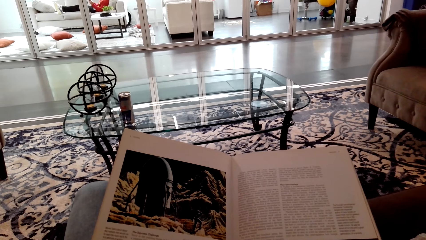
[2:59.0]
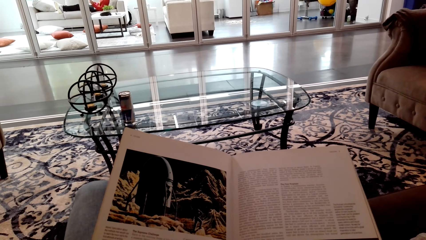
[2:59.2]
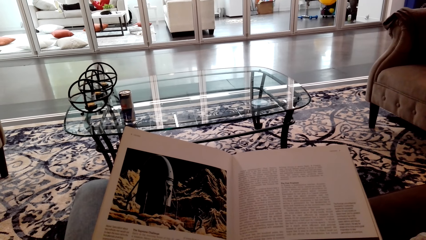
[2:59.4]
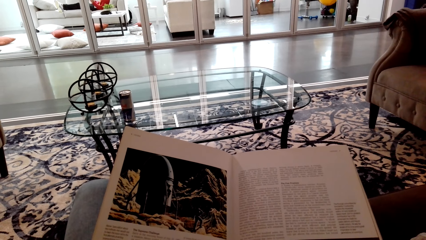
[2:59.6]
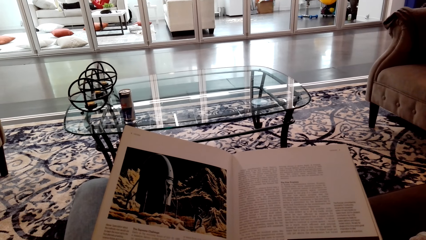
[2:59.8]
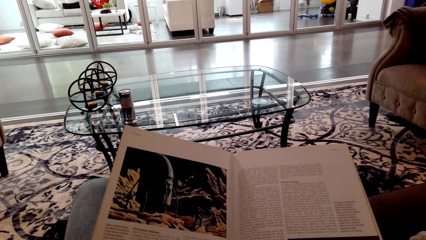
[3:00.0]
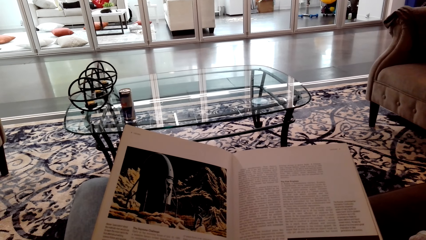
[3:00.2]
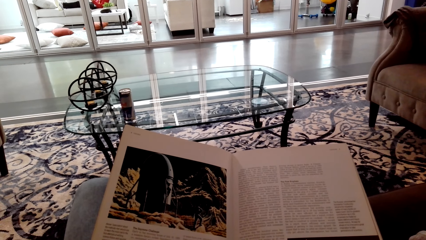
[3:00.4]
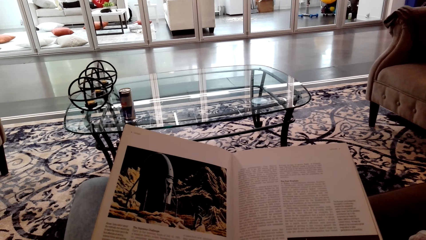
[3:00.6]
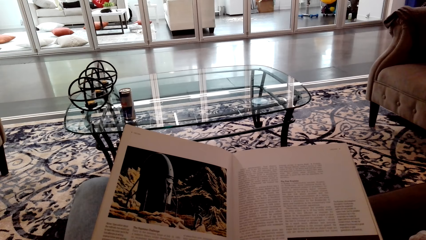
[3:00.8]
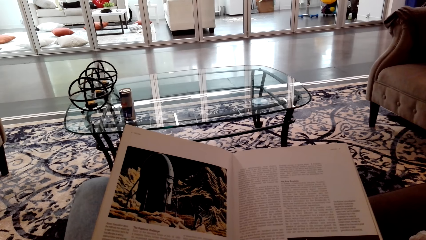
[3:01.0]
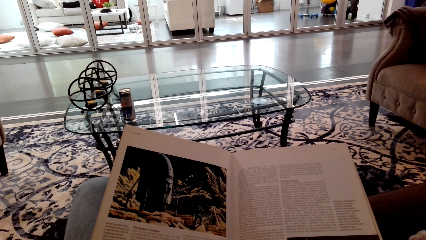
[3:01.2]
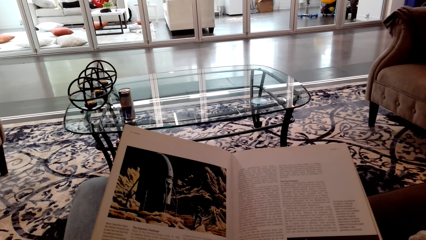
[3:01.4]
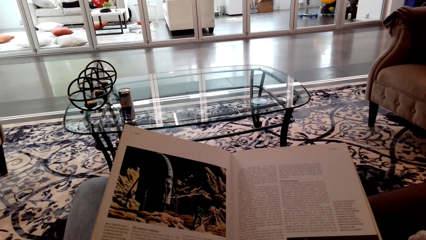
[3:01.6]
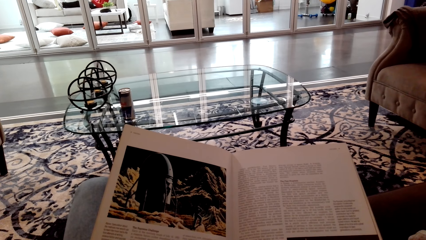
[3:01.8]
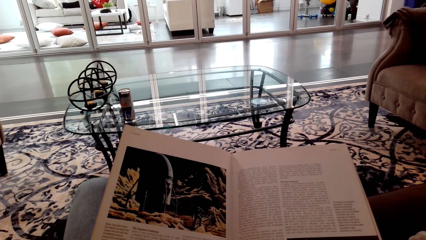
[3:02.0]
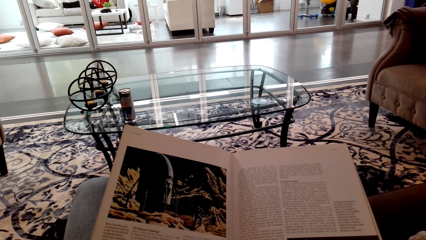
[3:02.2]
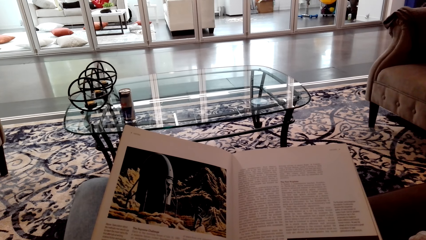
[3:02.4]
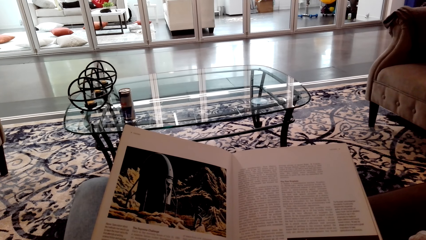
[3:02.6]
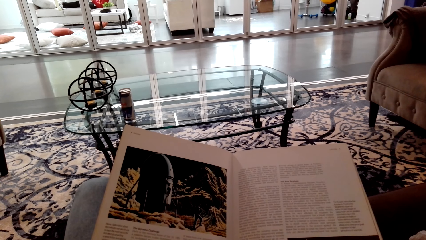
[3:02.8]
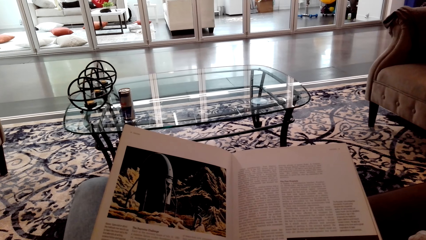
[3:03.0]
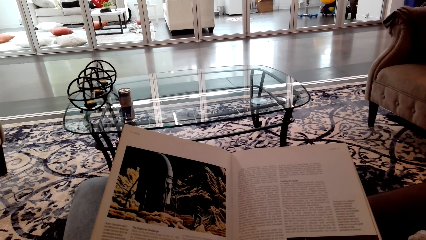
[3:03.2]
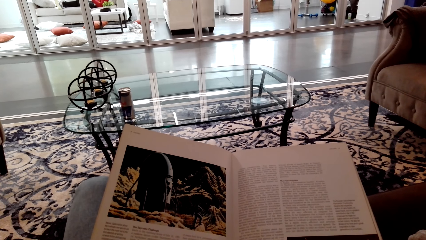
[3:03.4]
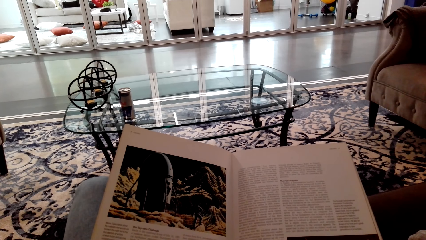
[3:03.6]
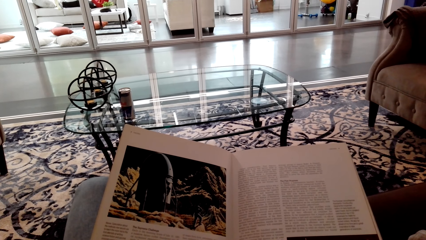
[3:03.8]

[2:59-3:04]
The camera wearer reads.

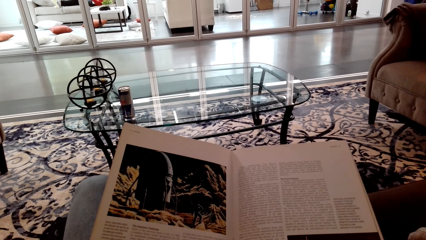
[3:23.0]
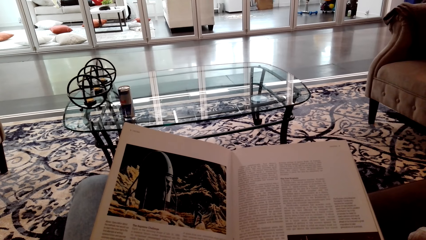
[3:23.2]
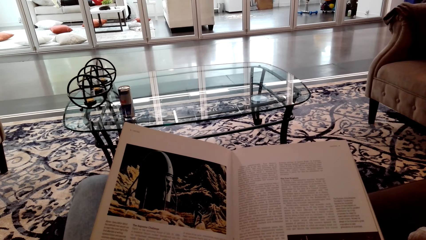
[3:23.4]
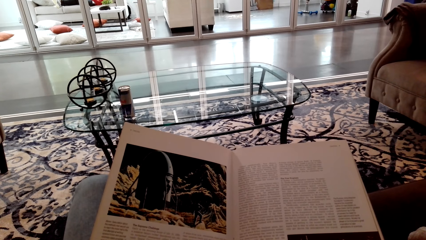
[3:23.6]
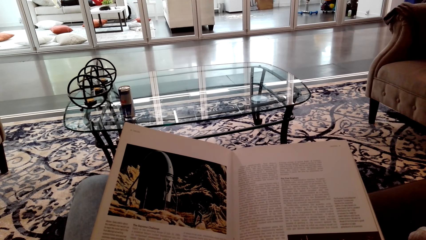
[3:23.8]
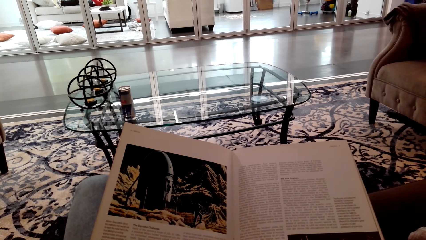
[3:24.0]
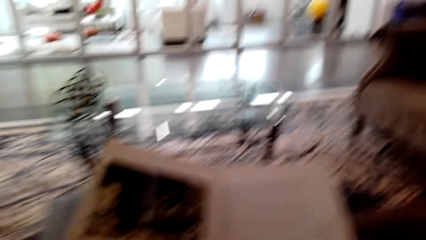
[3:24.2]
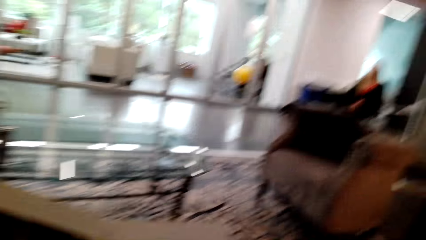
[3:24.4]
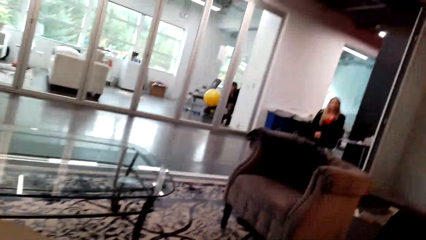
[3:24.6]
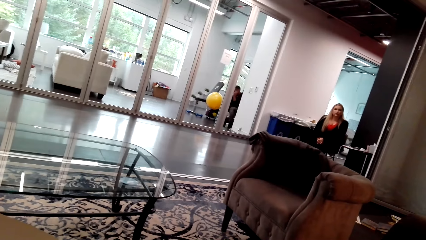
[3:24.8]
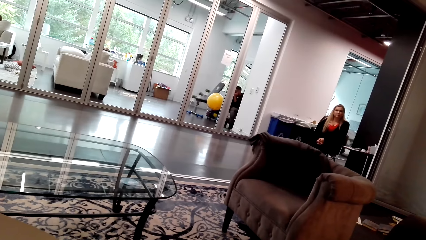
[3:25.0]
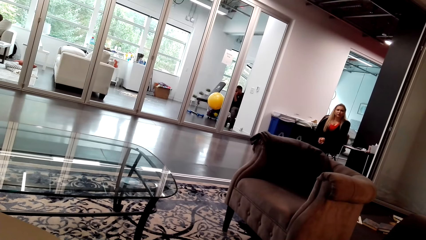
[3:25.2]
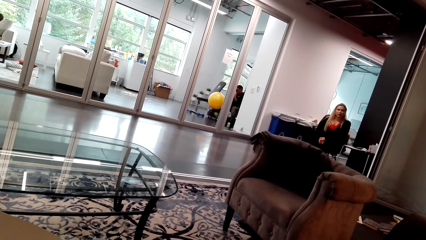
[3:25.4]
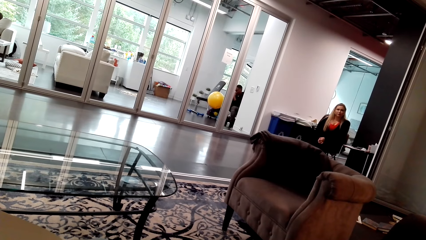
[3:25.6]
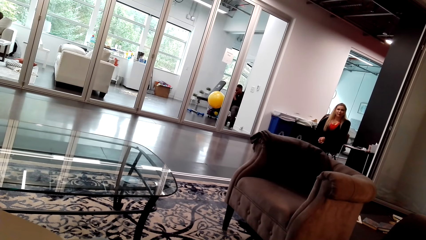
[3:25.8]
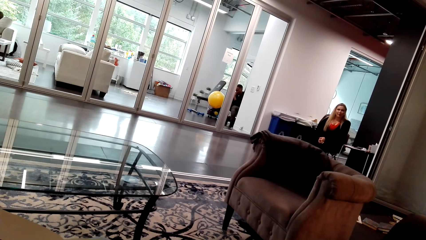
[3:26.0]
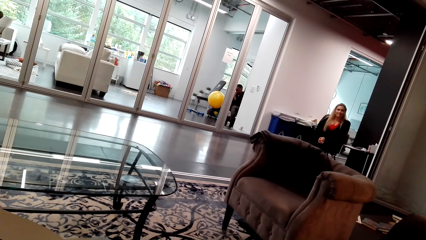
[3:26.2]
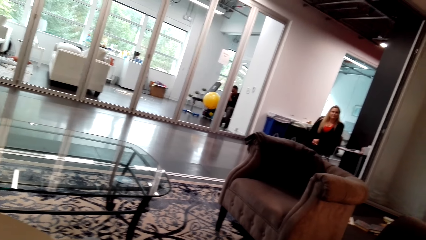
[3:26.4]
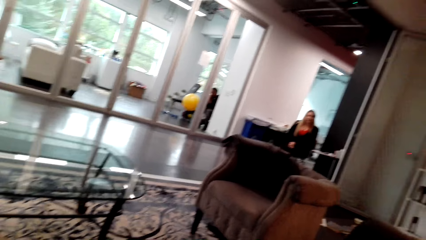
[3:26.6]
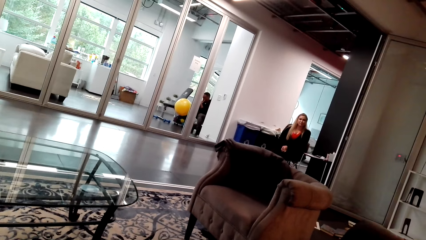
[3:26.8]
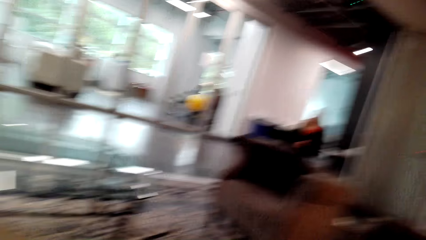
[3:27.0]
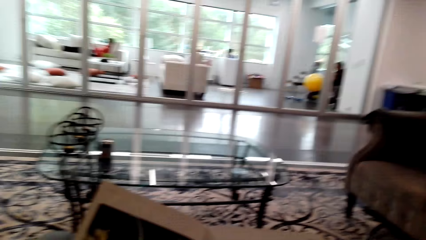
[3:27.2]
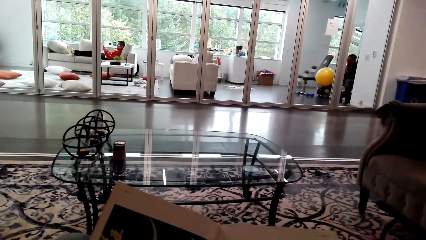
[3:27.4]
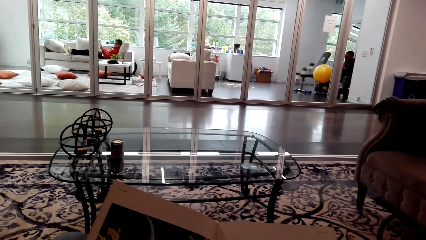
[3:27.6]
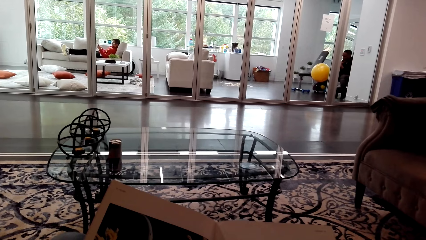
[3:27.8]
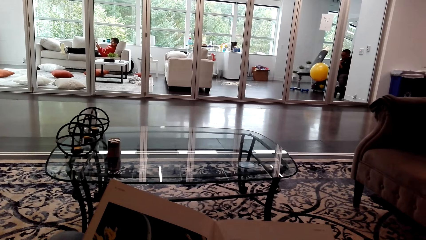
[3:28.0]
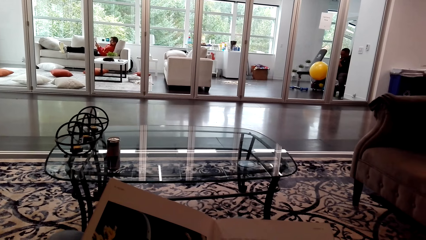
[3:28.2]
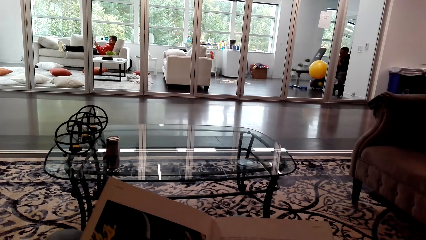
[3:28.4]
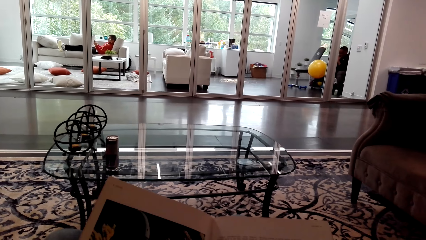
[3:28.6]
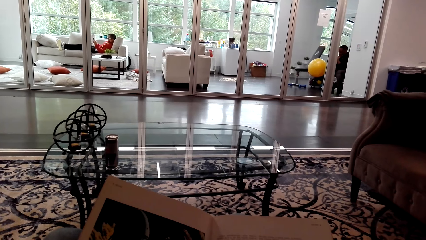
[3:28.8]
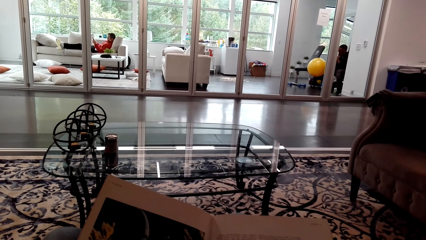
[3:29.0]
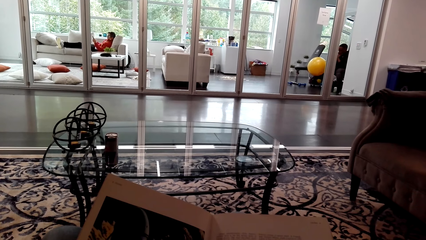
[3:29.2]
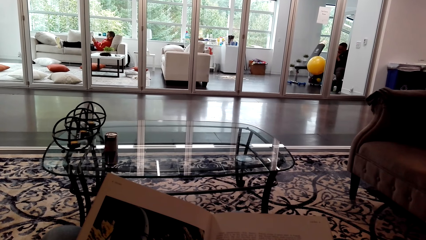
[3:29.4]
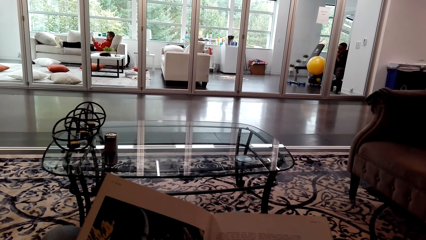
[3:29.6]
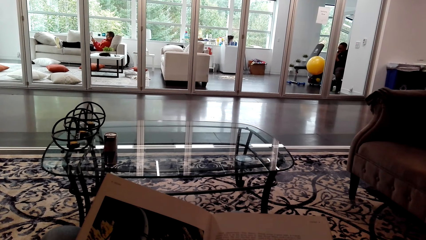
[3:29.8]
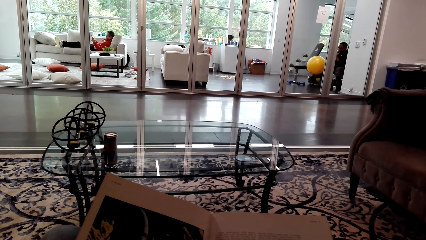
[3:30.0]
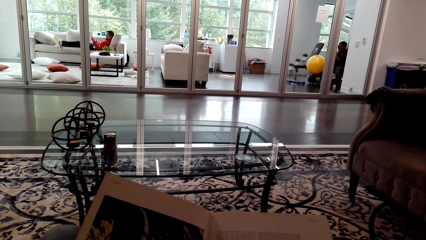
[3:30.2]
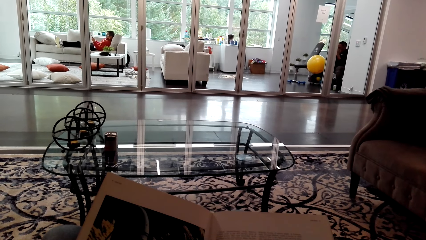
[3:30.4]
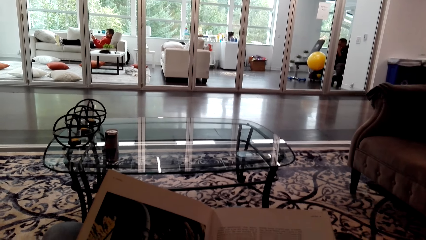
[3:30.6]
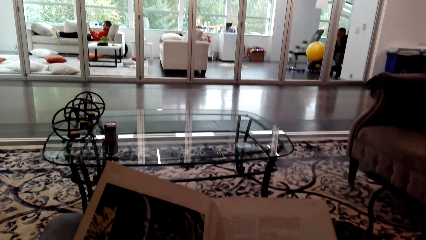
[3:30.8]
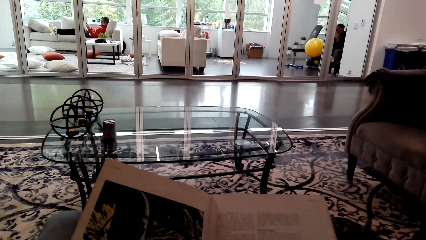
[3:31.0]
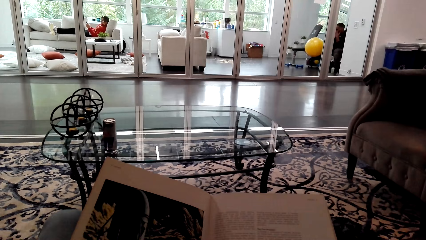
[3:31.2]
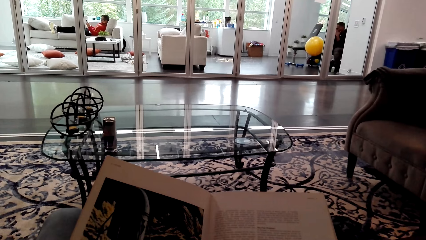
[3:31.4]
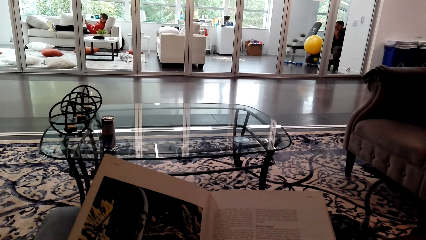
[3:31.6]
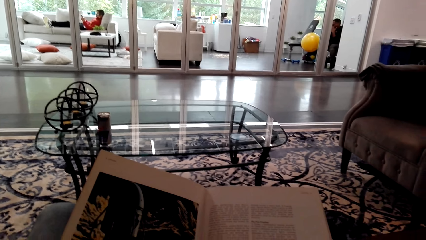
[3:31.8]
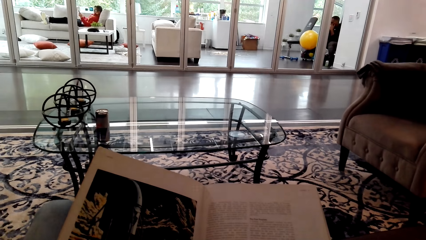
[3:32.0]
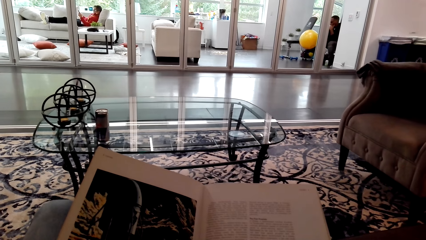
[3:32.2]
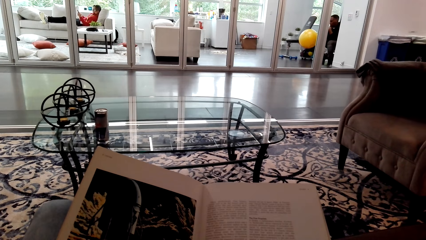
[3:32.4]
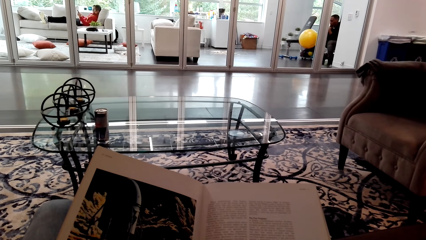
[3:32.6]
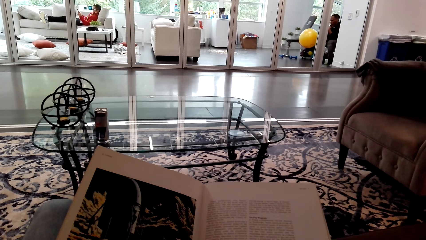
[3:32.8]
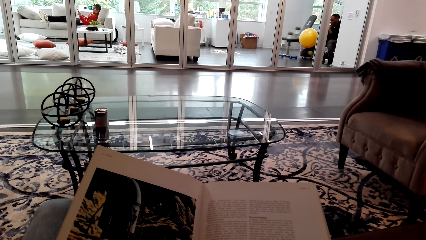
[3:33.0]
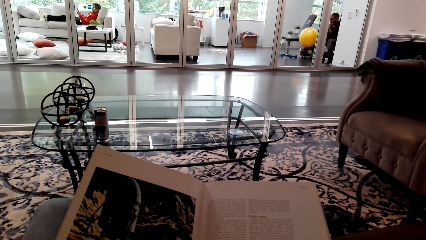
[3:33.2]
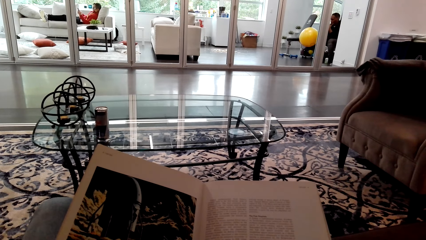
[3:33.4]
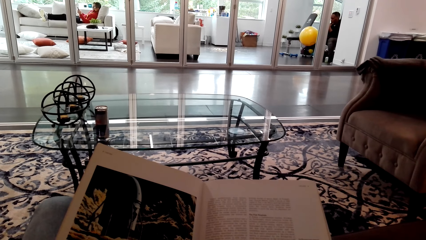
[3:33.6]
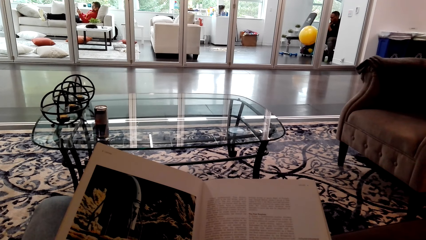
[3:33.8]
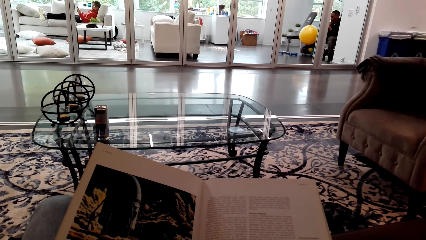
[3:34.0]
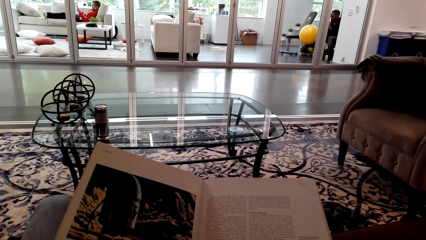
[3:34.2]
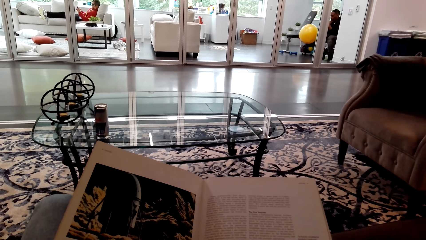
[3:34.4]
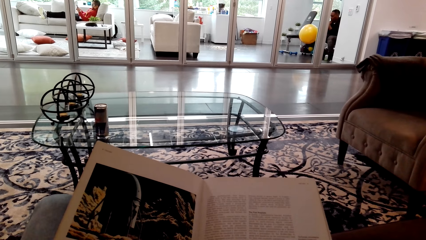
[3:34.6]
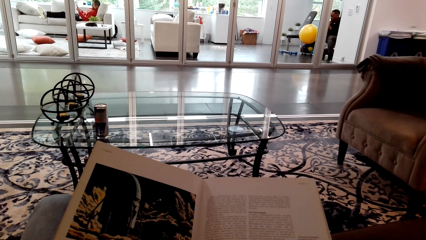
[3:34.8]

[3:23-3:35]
A woman talks. The woman stands in the kitchen. The camera wearer reads. The woman interacts with the camera wearer. The woman talks.
